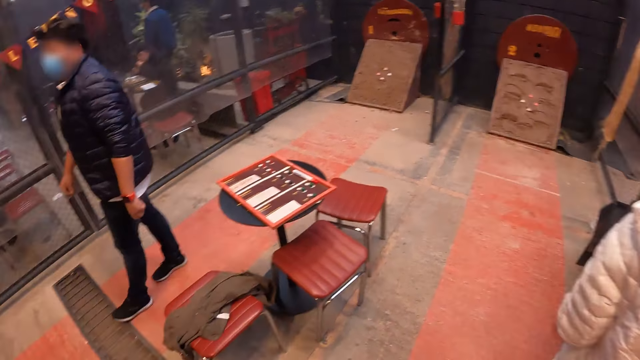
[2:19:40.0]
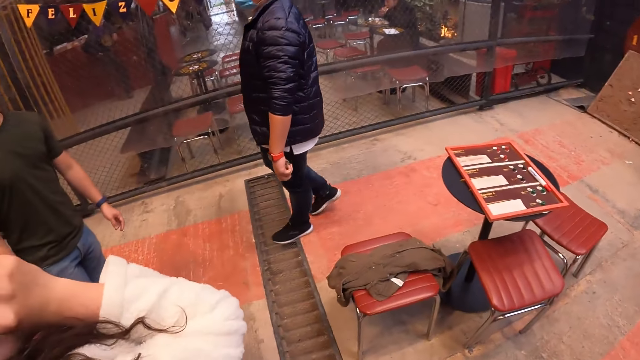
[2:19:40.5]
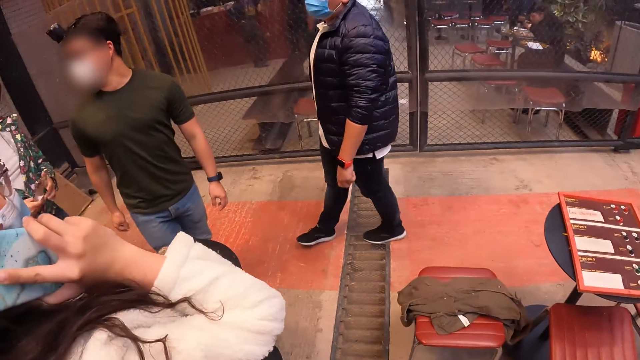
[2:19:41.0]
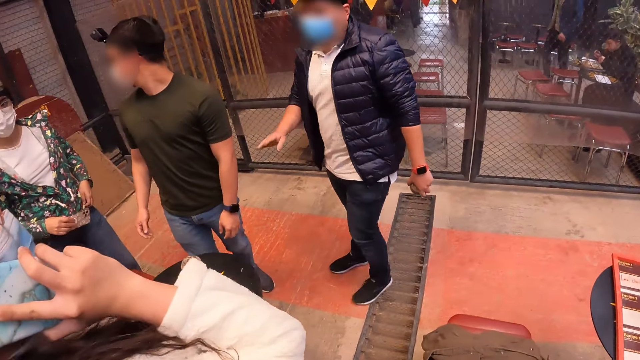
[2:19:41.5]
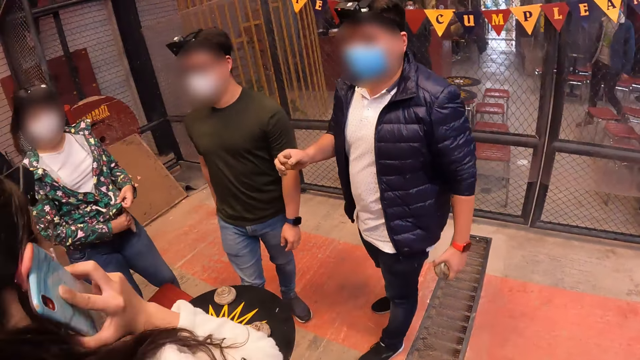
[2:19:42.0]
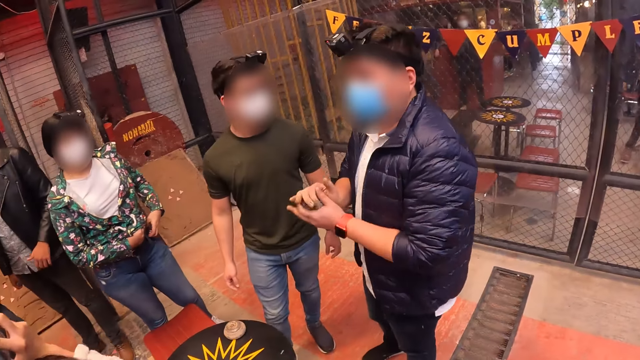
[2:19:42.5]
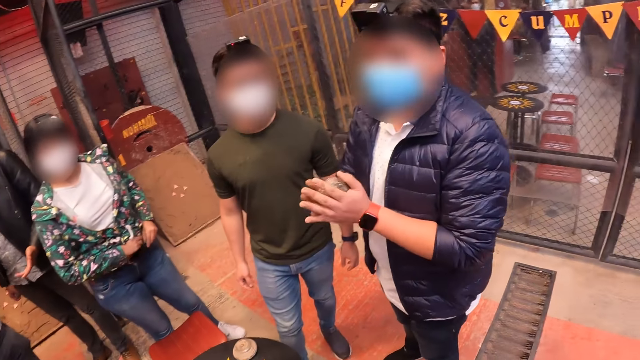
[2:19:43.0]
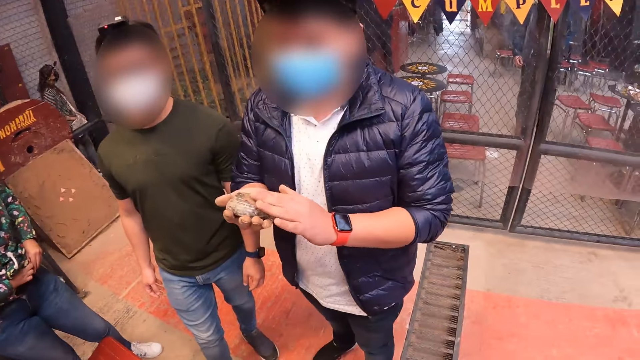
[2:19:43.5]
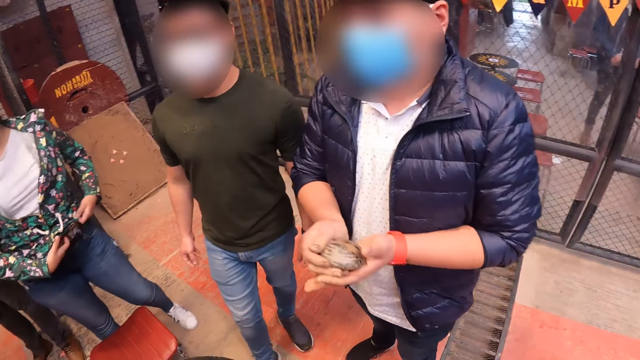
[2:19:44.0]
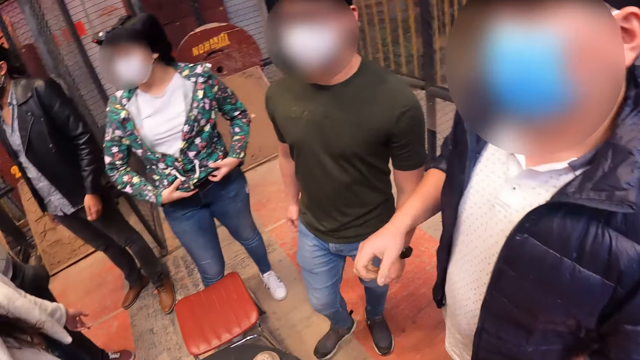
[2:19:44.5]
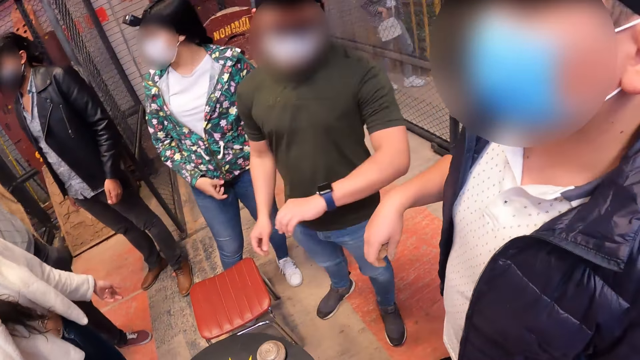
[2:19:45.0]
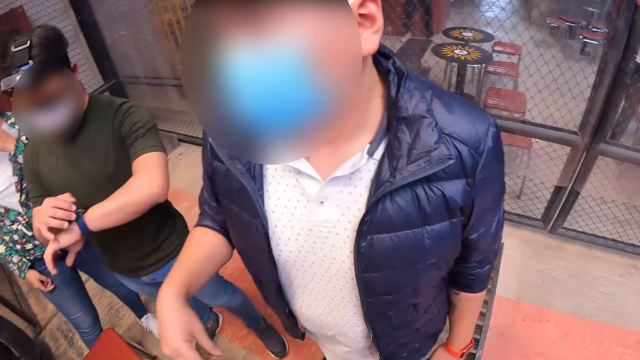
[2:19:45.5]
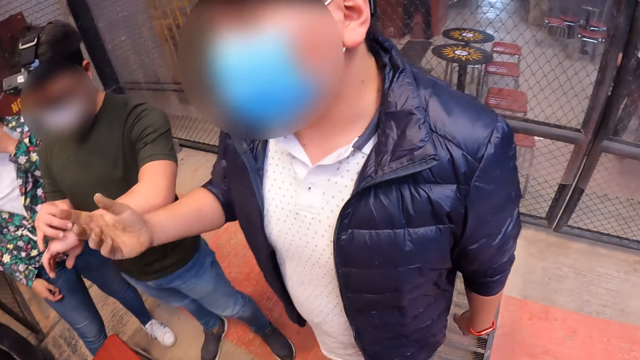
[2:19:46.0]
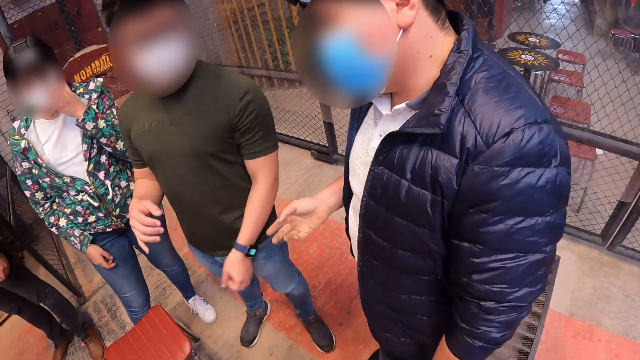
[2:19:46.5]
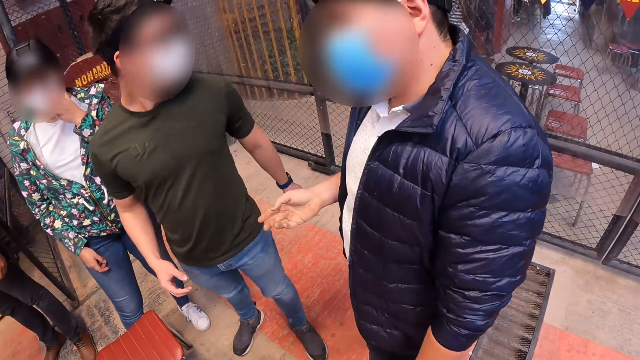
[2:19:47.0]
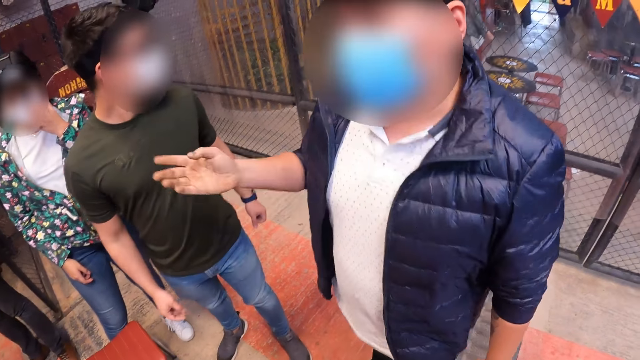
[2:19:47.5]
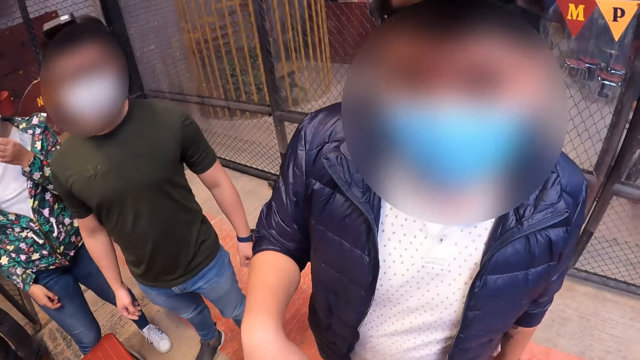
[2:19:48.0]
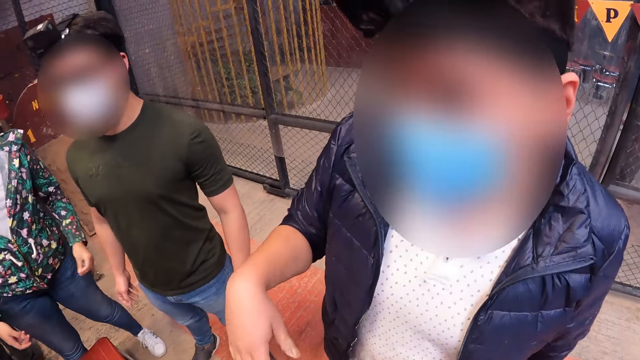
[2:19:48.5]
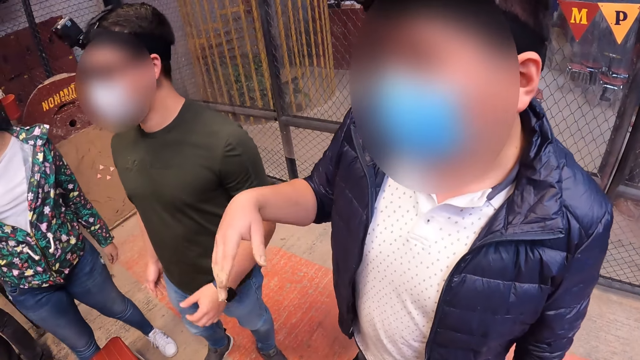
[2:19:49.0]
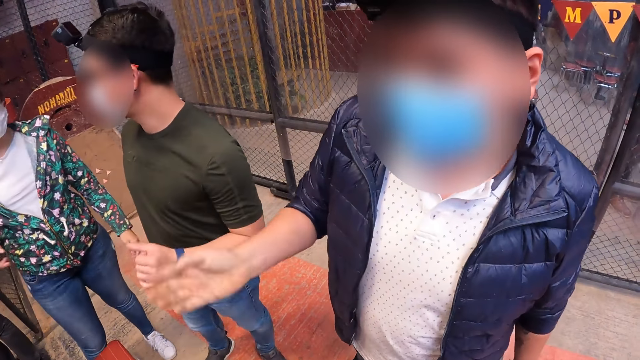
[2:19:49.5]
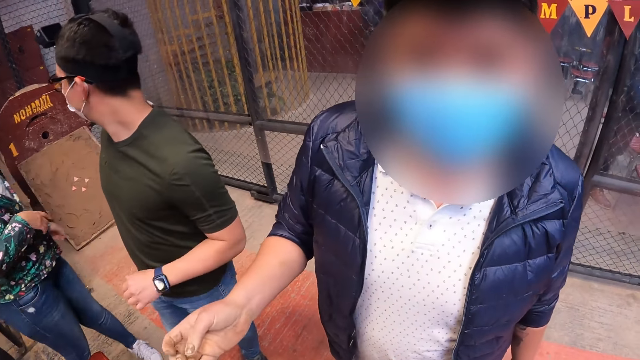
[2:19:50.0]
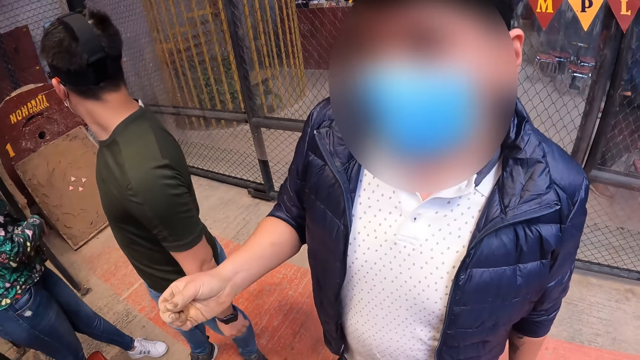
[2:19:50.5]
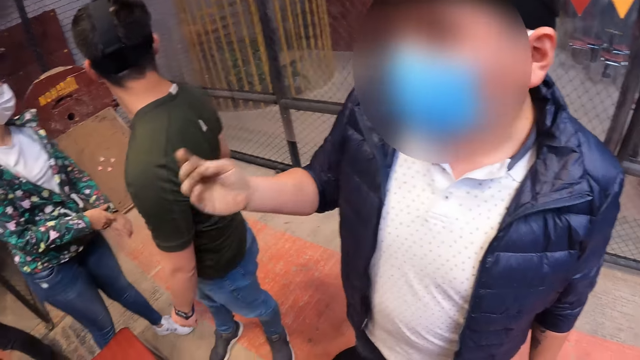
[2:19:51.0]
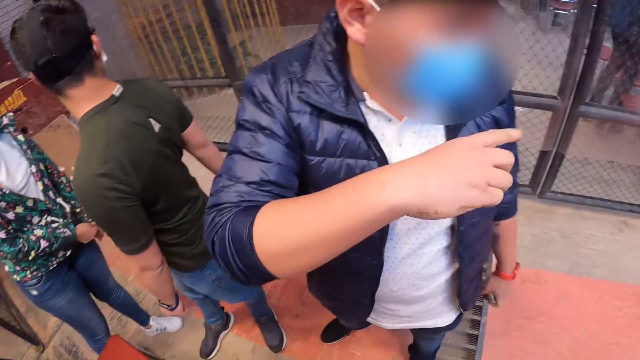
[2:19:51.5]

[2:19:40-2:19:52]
The woman places the phone in her right hand in her pants. The man interacts with a group of people and the camera wearer. The man passes the metal disc in his left hand to his right hand. The camera wearer interacts with another man and the first man. The first man passes the metal disk in his right hand to his left hand. A third man operates a wristwatch on his left wrist with his right hand. The camera wearer interacts with a fourth man.

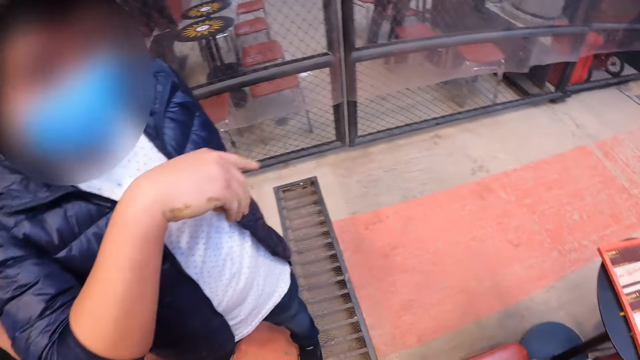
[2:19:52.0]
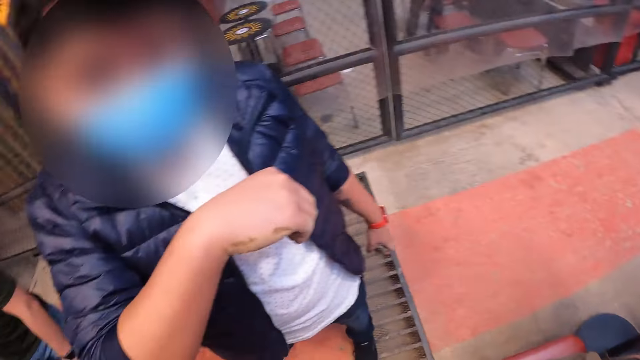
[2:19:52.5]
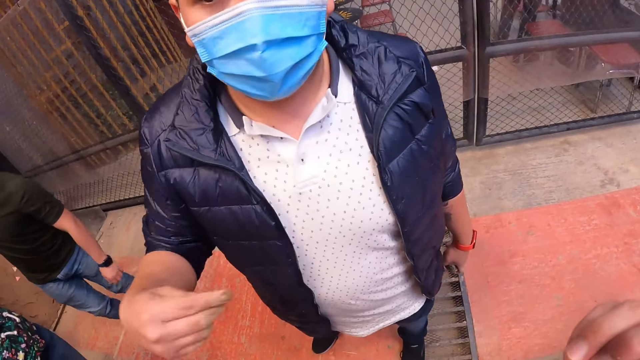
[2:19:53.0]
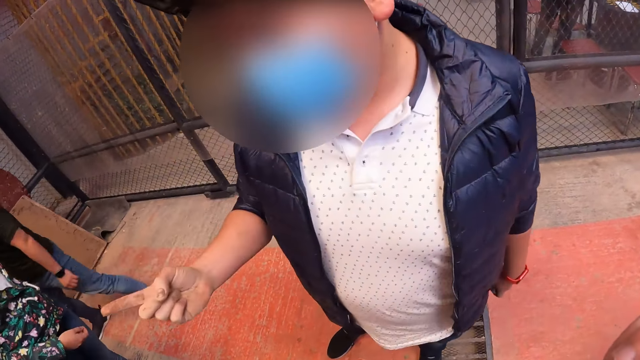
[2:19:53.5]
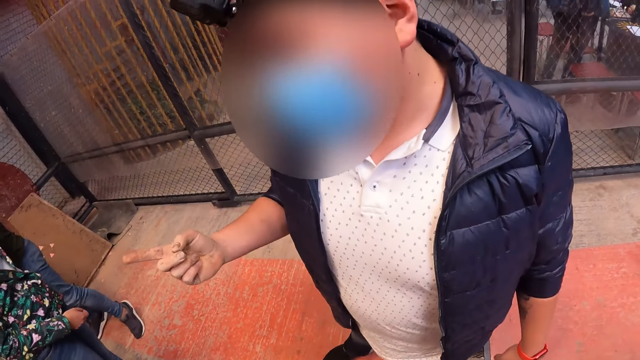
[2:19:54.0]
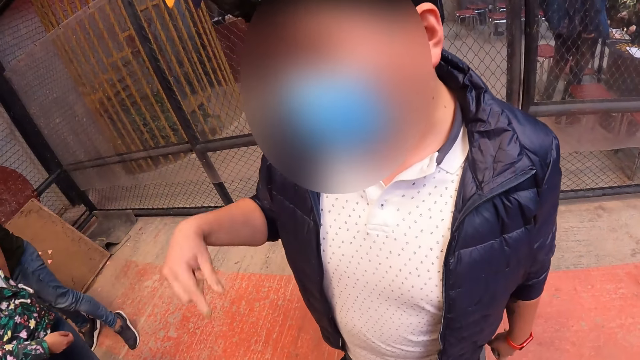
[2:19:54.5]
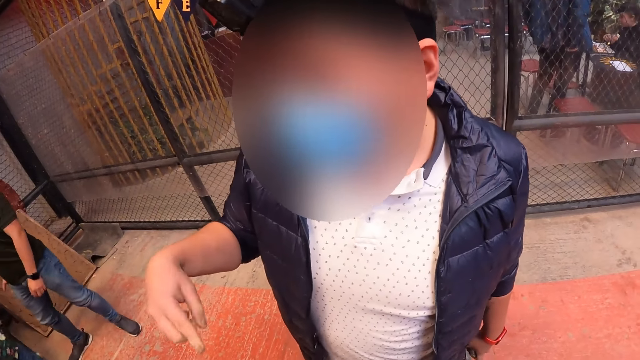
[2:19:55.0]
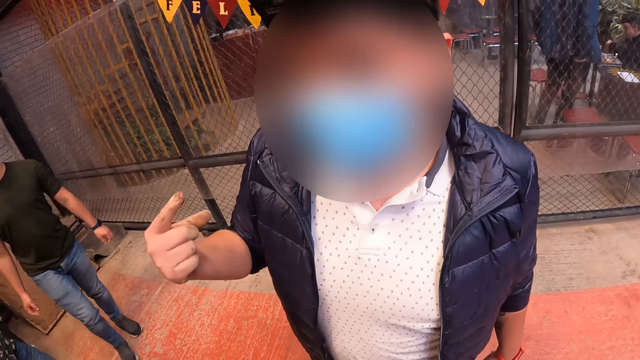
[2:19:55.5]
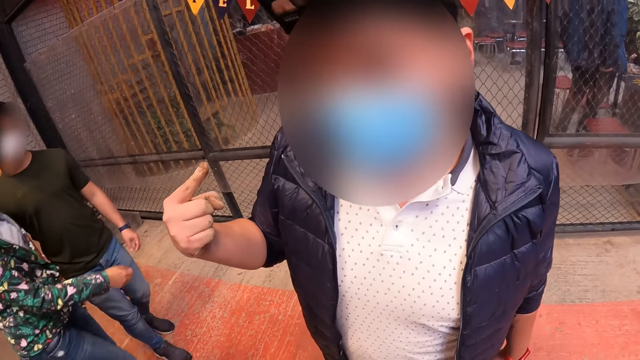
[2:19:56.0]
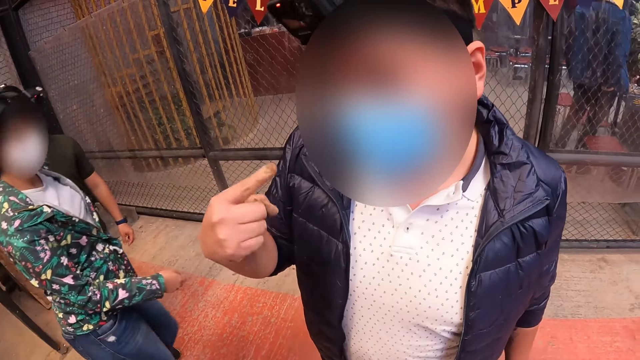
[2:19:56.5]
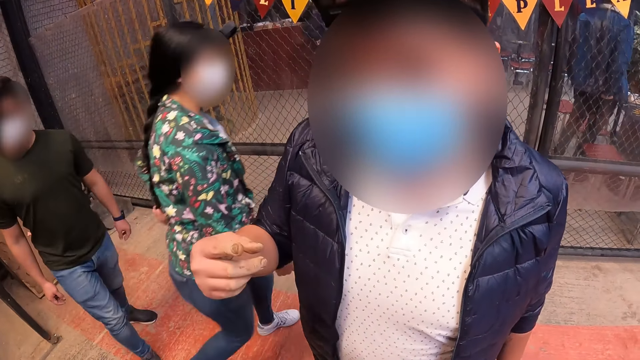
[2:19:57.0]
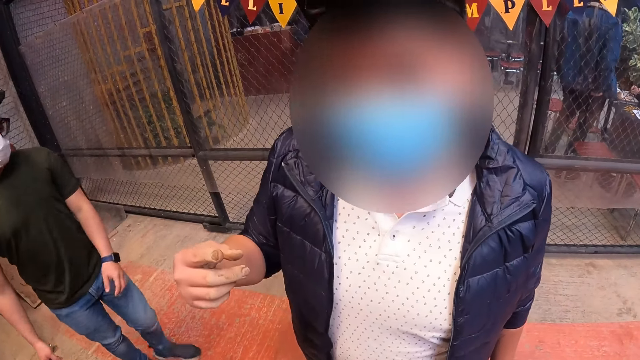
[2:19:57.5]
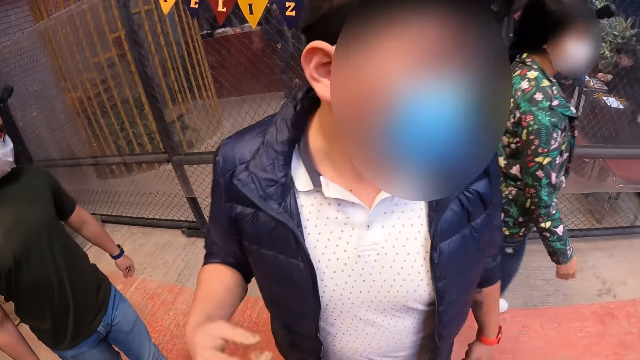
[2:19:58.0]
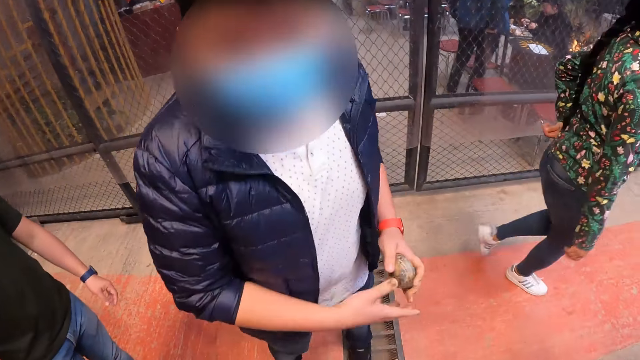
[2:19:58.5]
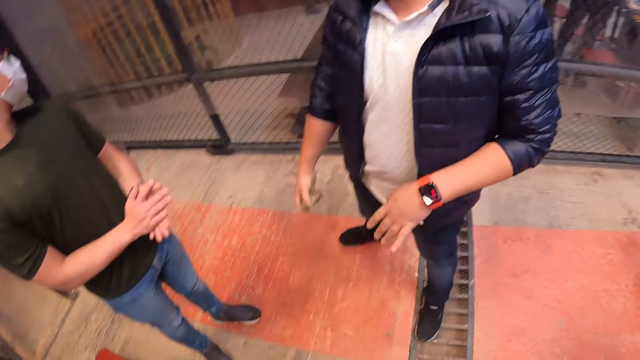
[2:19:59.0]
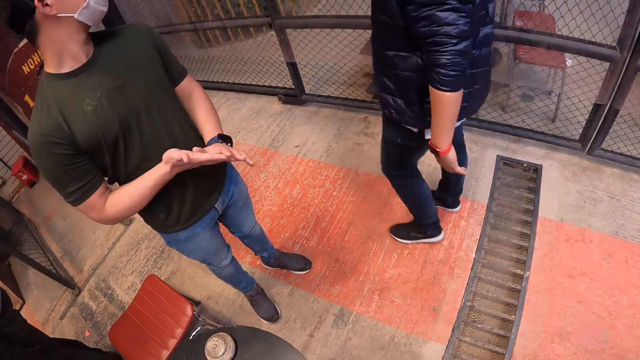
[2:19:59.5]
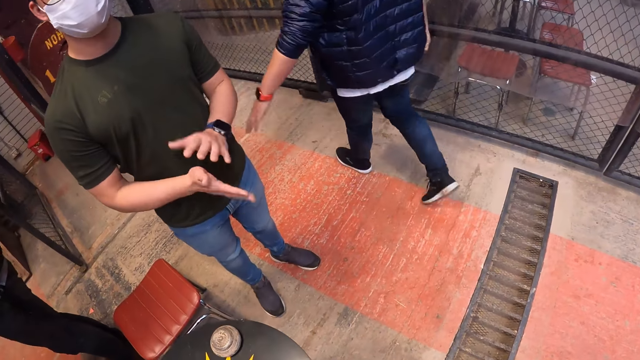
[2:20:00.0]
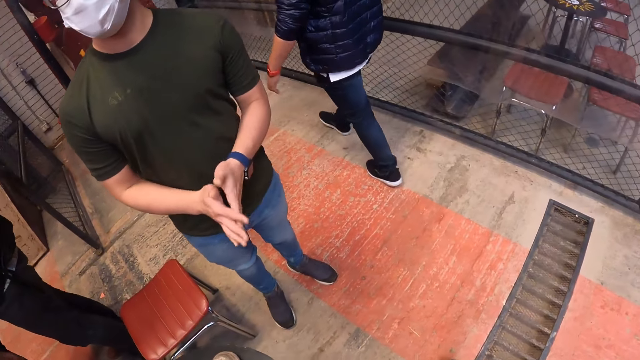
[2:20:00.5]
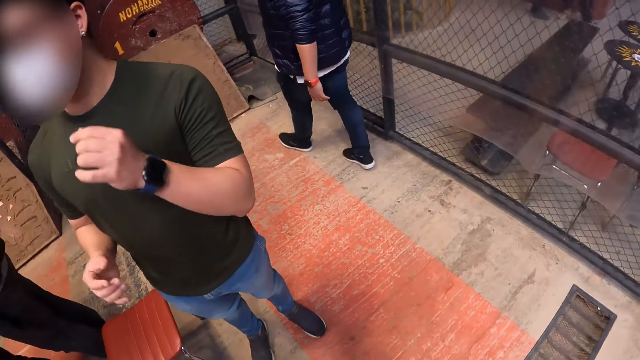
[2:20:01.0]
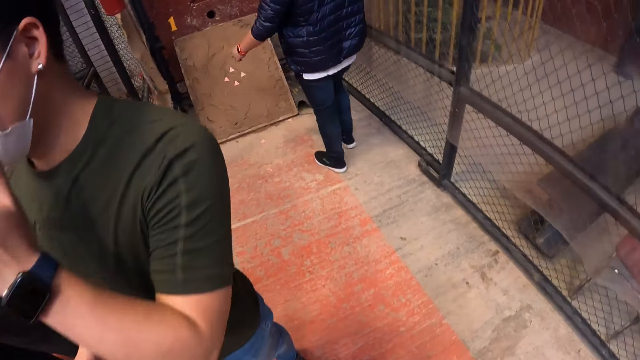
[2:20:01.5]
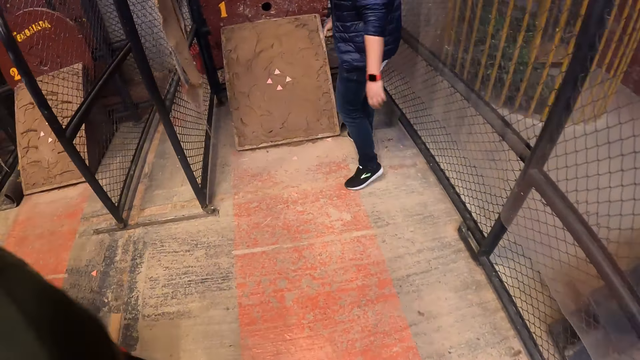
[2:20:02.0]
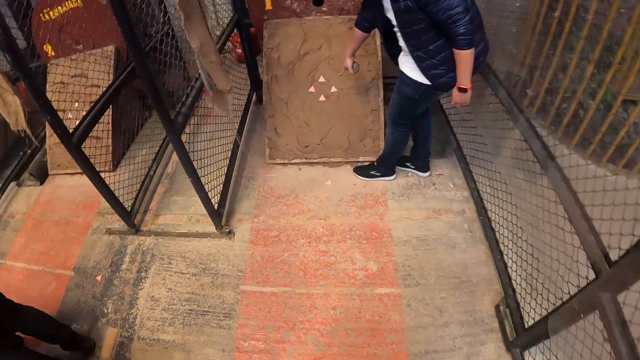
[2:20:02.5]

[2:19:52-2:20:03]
The man passes the metal puck from his left hand to his right hand.
